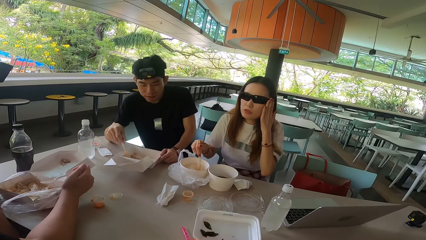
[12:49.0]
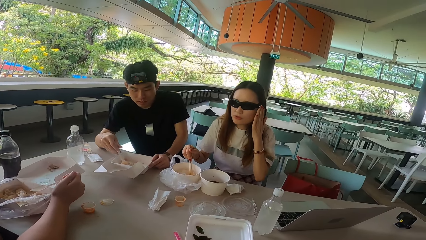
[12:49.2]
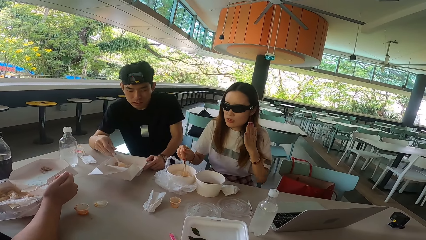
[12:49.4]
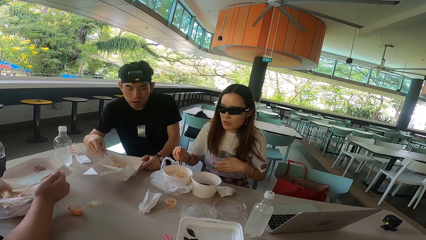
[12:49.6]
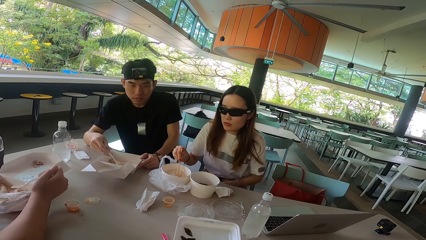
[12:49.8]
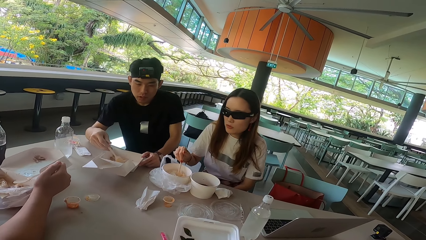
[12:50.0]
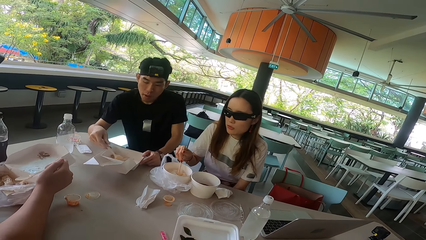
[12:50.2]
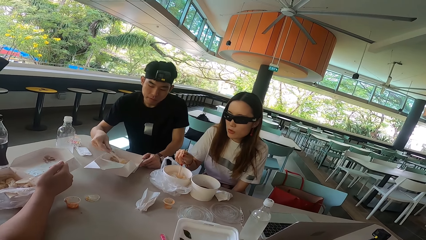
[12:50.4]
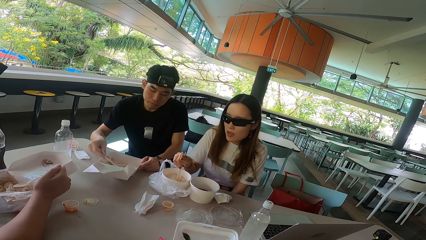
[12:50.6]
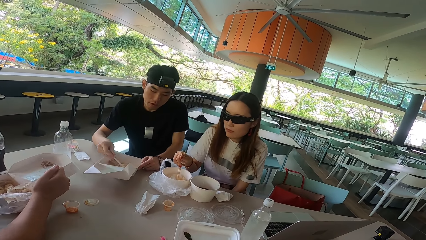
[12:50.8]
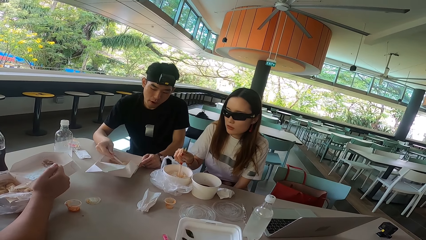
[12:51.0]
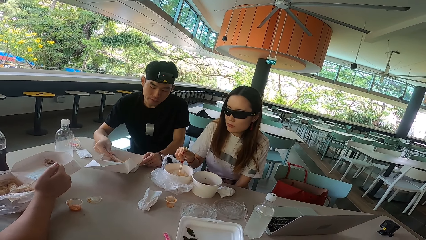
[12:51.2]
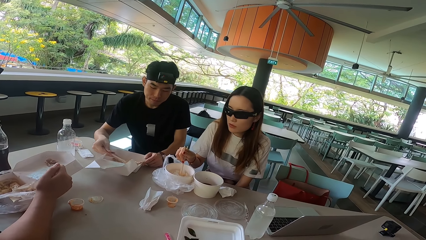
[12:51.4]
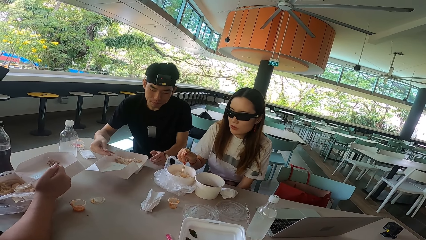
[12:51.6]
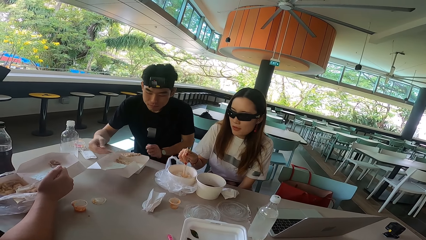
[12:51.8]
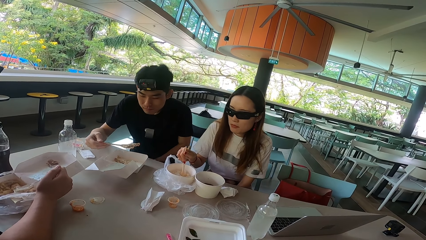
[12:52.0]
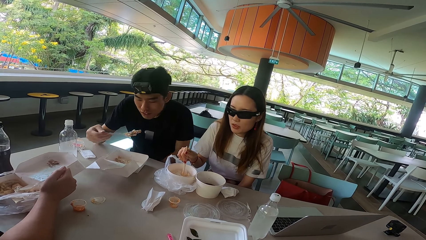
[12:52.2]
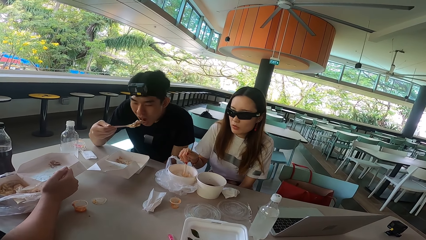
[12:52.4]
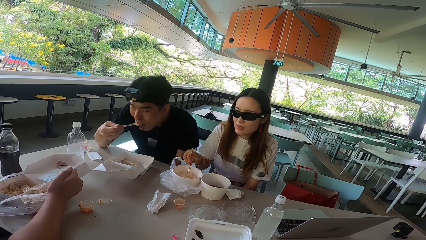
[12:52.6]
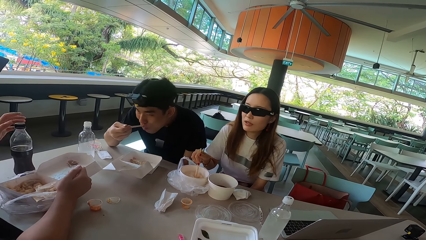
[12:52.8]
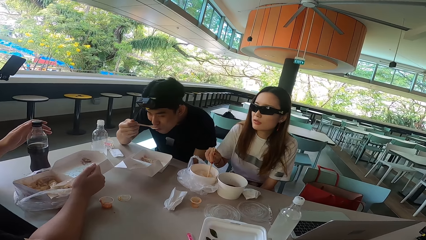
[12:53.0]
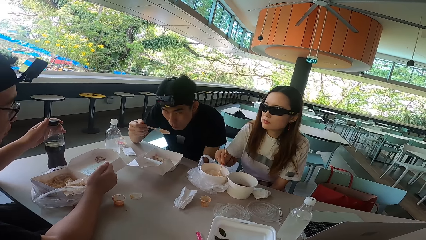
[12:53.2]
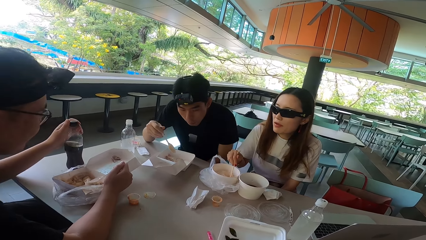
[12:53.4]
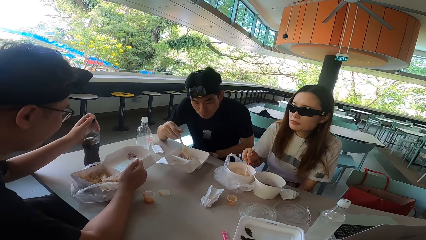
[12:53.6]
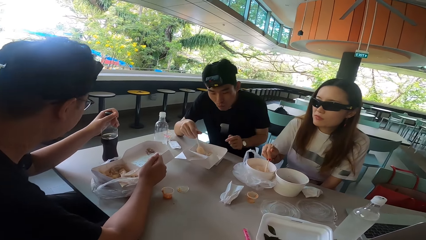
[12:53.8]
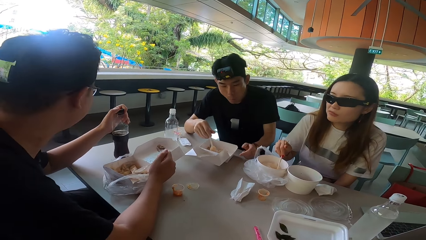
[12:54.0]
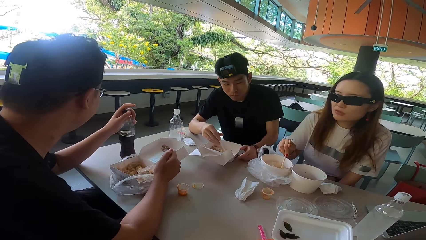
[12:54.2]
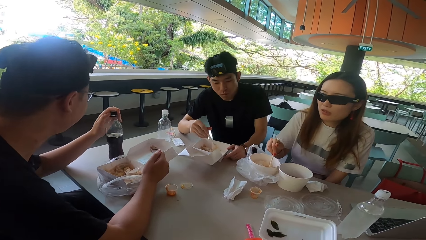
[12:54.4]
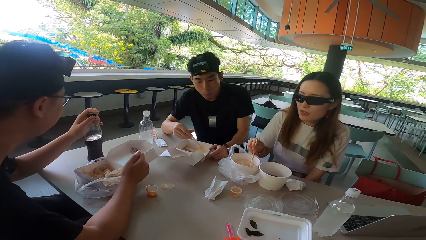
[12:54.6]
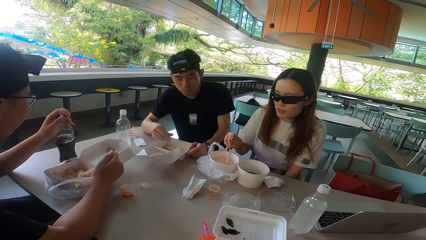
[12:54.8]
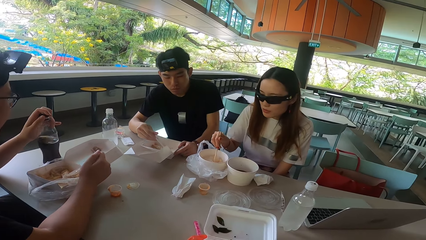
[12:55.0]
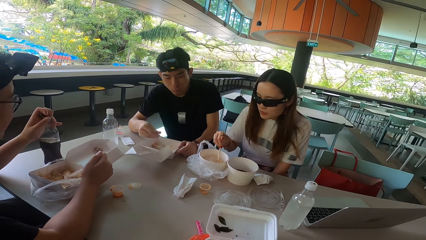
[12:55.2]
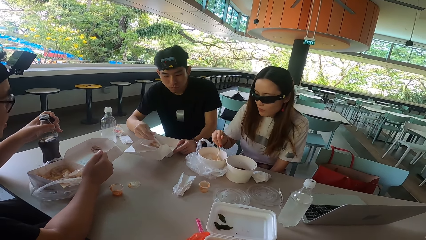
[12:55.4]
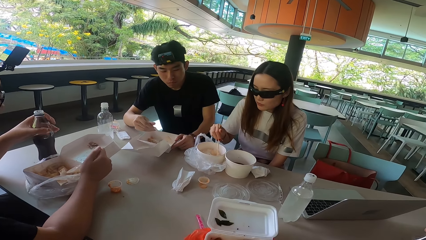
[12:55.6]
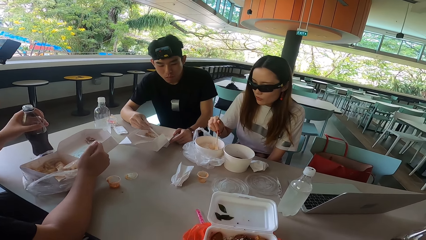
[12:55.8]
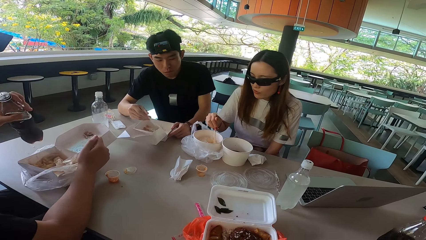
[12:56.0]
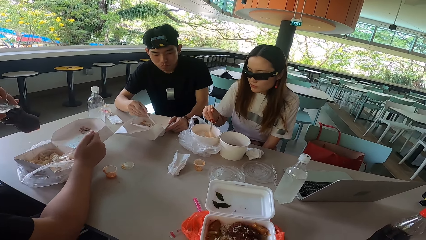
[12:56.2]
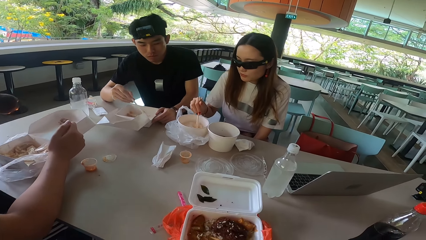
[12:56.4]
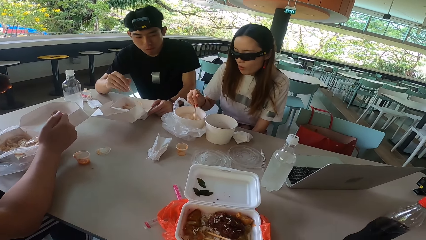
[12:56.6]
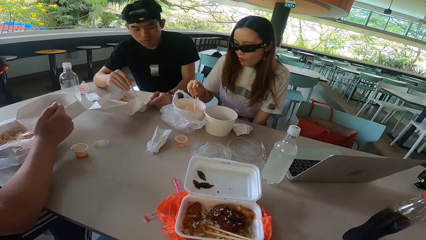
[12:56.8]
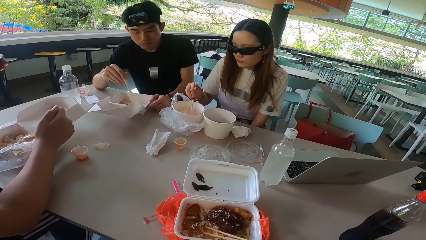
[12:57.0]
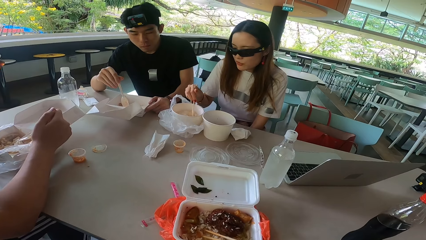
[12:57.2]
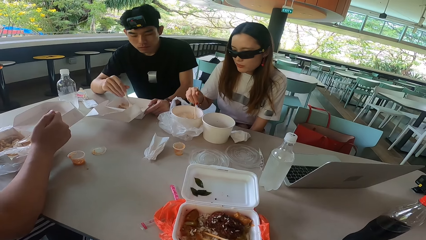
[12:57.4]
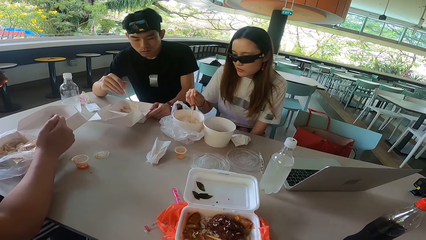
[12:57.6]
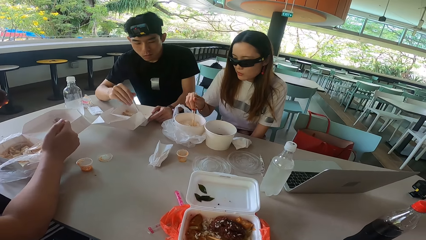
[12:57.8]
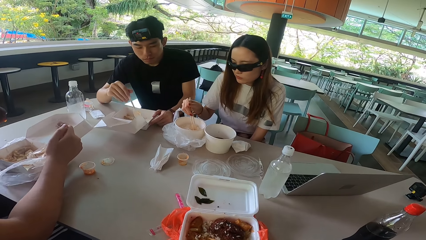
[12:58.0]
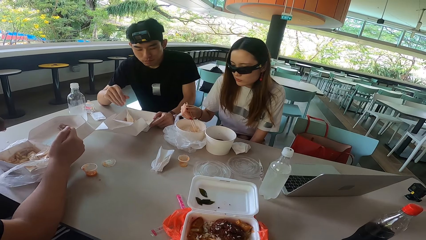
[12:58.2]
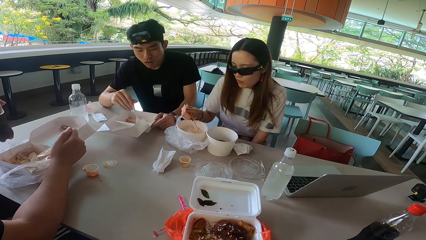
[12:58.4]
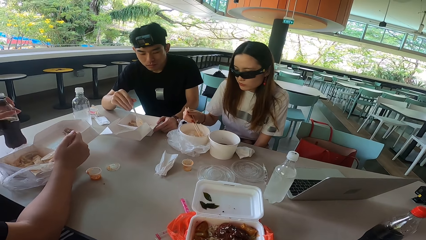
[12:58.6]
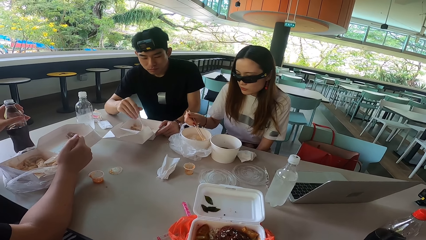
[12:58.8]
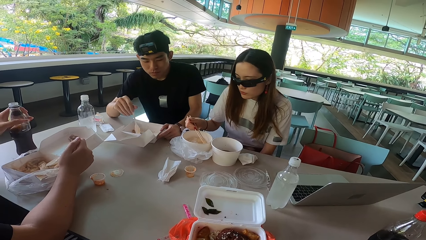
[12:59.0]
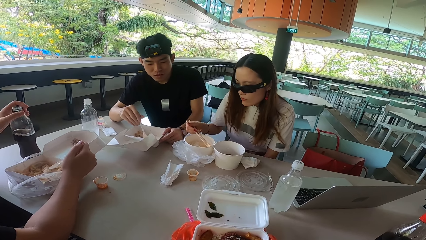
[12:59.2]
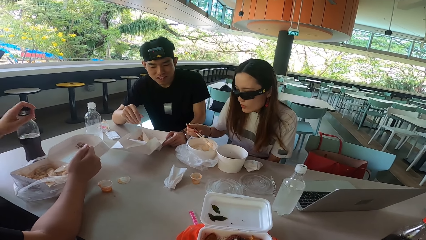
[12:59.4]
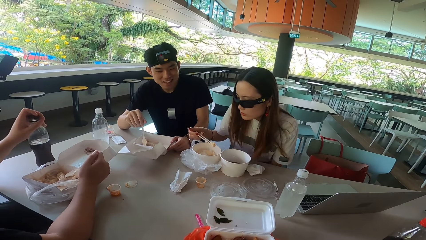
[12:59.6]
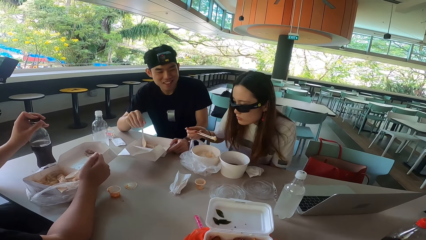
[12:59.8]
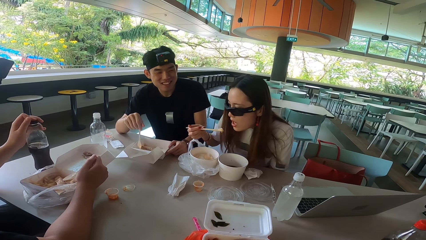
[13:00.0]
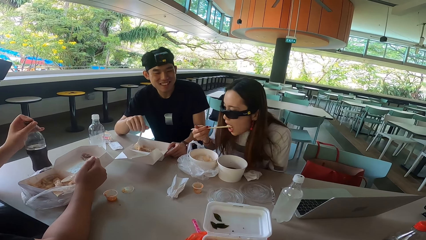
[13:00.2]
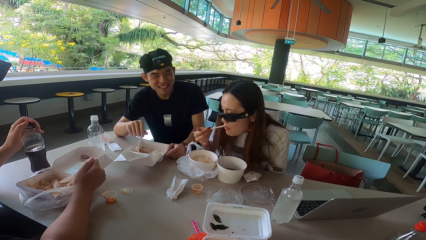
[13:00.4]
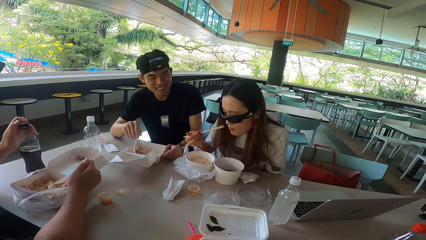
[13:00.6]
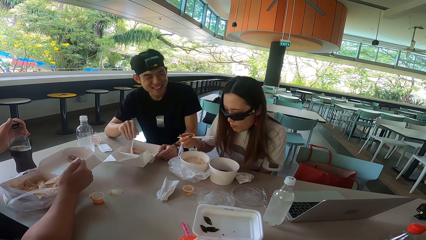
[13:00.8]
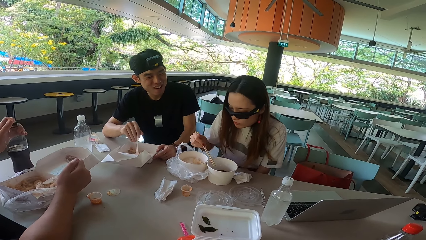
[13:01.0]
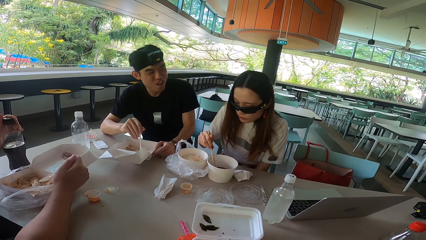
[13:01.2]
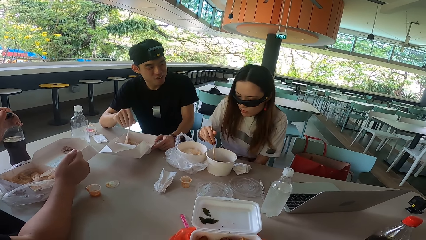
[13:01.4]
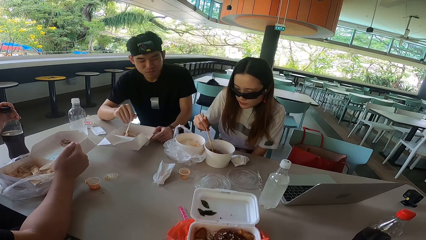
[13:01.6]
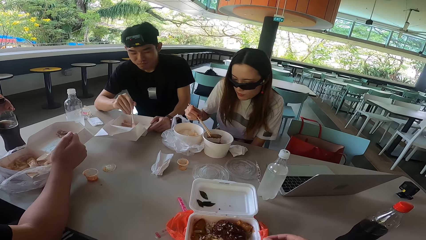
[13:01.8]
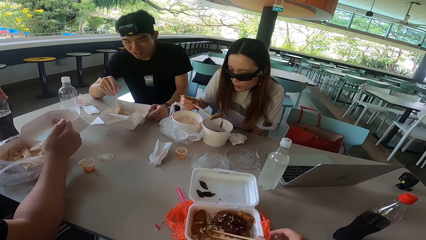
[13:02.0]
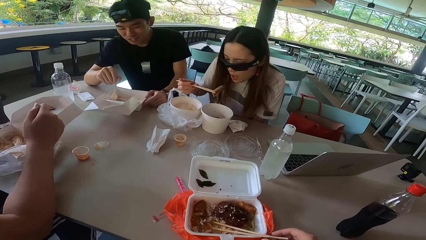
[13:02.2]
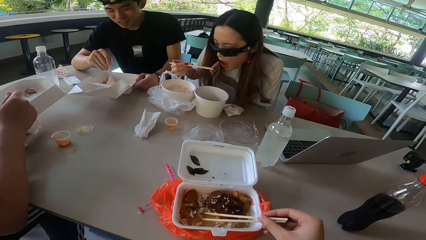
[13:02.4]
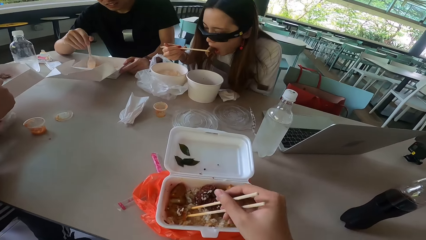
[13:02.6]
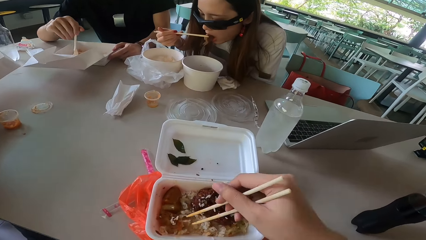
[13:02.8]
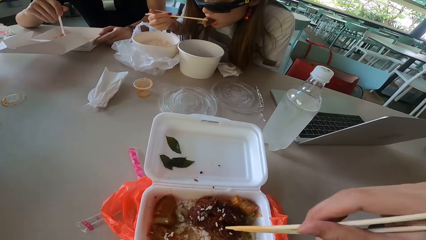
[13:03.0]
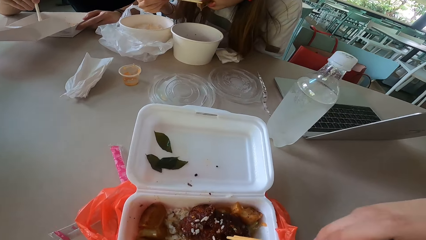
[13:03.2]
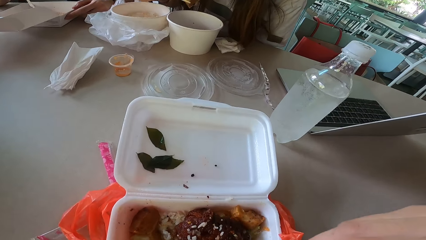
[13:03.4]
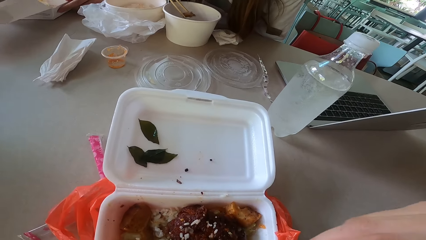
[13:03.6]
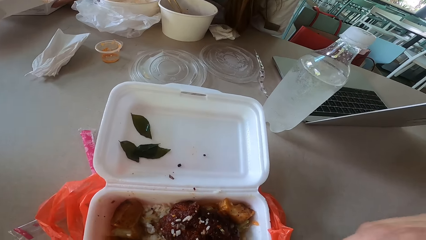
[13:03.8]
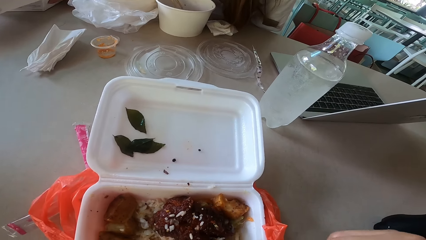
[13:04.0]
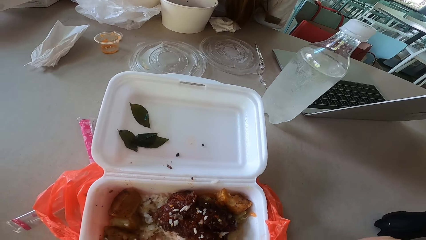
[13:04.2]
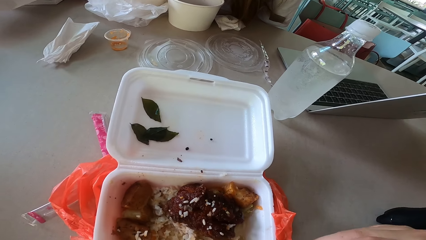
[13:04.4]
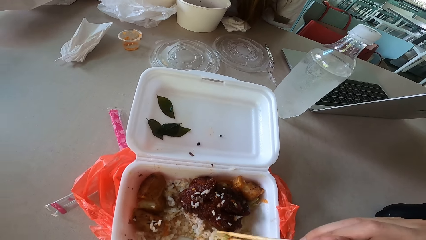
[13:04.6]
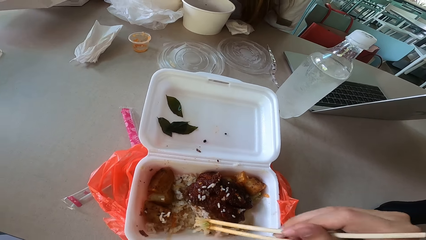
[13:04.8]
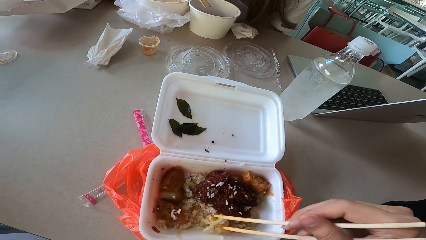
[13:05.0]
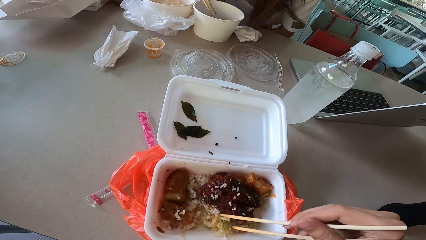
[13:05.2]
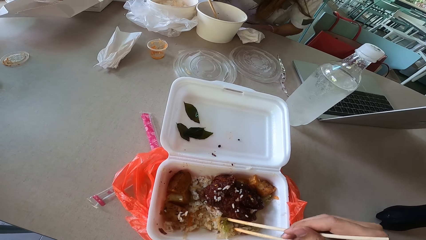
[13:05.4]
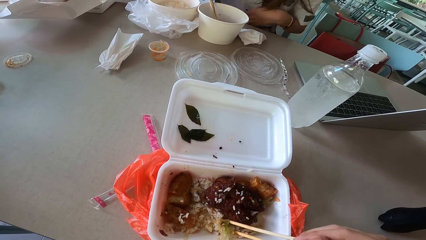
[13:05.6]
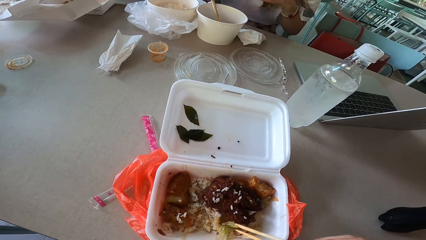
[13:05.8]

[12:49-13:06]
A man rests his right hand on the table. A woman adjusts the glasses. The woman pulls her hand off the glasses and lowers the hand. Another man scoops food with a spoon. The woman talks to the camera wearer, the first man and the other man. The other man lifts the spoon off the box, moves his hand away from the food box, and eats the food. The first man opens the bottle and raises his left hand. The other man puts the spoon in the food box, touches the food box, and raises his hand. The woman picks rice with chopsticks. The first man turns right. The other man mixes something. The woman mixes something. The first man turns forward, picks up the bottle, and drinks soda from the bottle. The other man stirs the food with the spoon. The first man puts the bottle on the table and closes the bottle. The woman picks rice with the chopsticks. The other man talks to the woman. The woman eats the rice and picks something with the chopsticks. The other man turns right. The woman eats something. The camera wearer picks meat with chopsticks. The other man mixes something. The camera wearer mixes something and picks a chopstick. The woman puts something in the food container.
